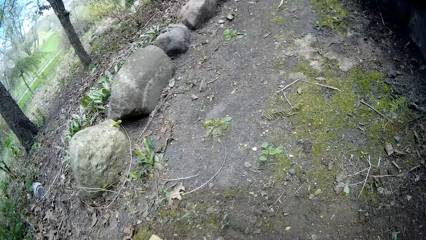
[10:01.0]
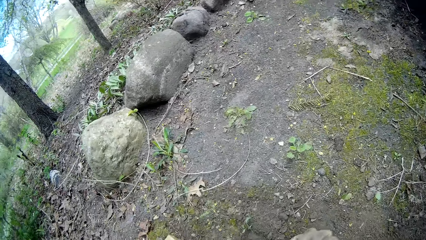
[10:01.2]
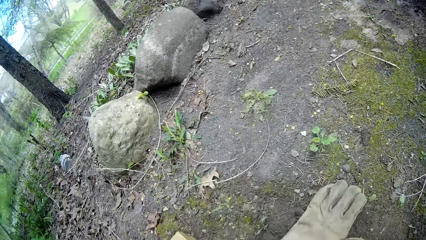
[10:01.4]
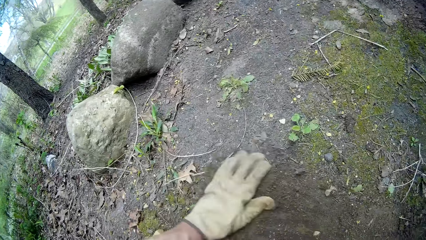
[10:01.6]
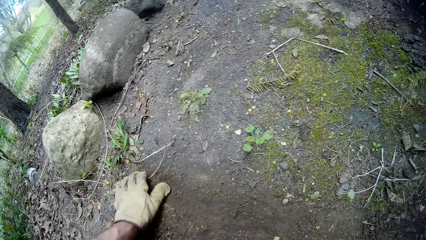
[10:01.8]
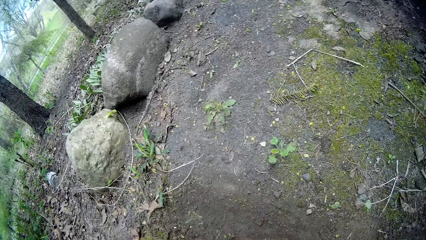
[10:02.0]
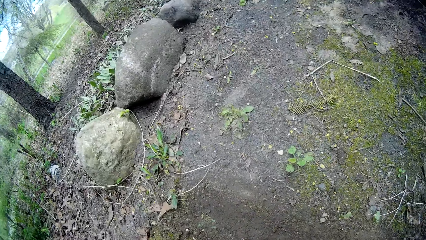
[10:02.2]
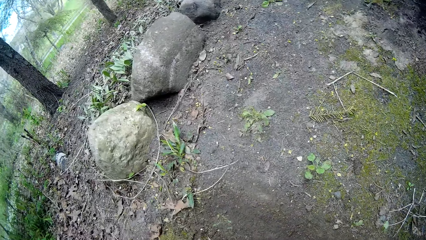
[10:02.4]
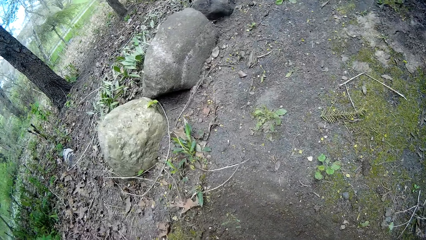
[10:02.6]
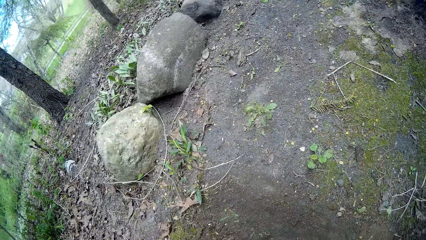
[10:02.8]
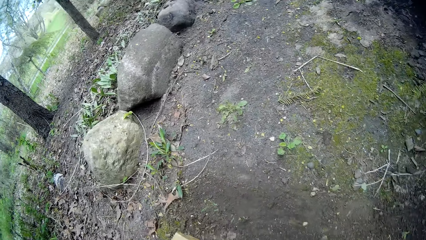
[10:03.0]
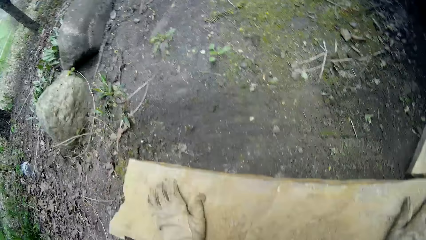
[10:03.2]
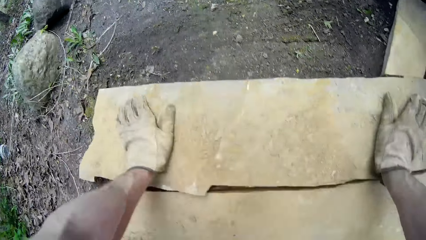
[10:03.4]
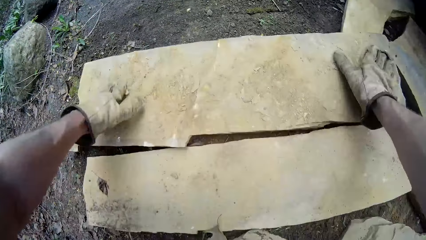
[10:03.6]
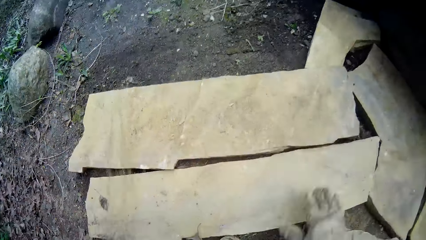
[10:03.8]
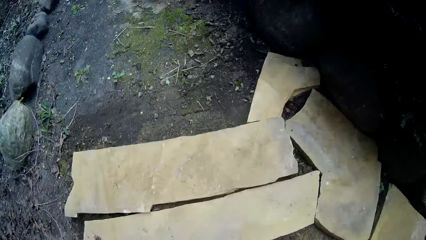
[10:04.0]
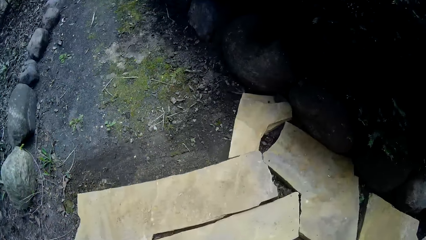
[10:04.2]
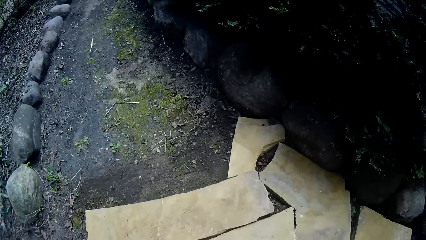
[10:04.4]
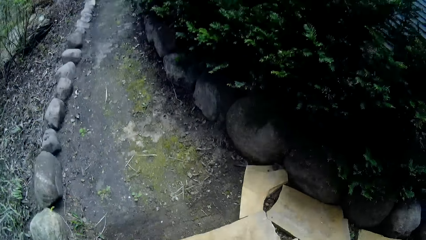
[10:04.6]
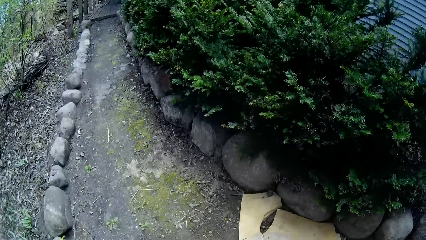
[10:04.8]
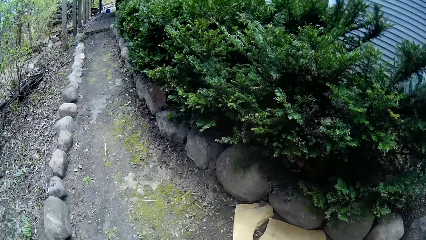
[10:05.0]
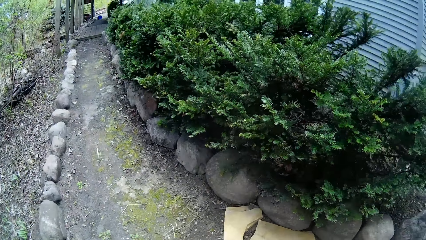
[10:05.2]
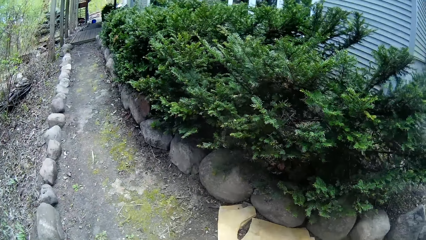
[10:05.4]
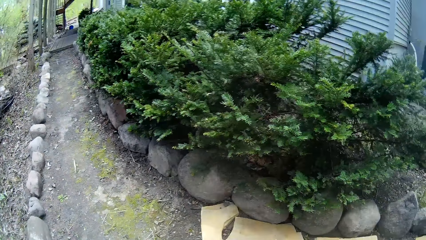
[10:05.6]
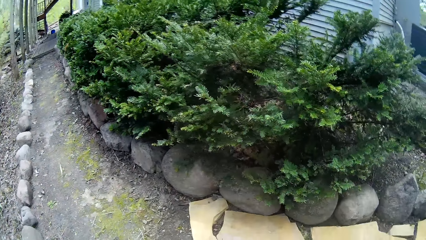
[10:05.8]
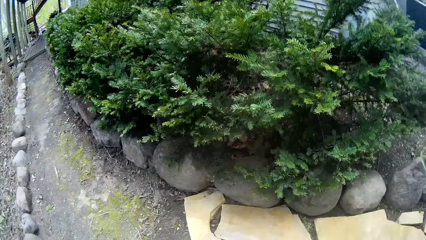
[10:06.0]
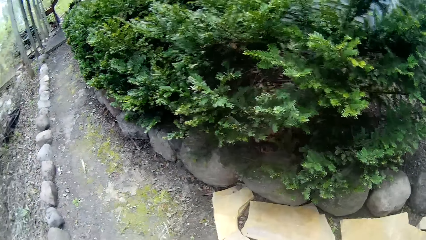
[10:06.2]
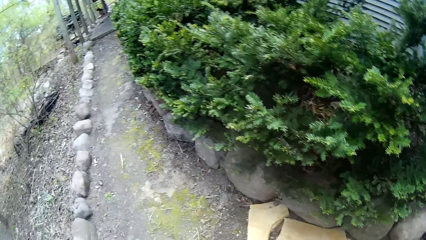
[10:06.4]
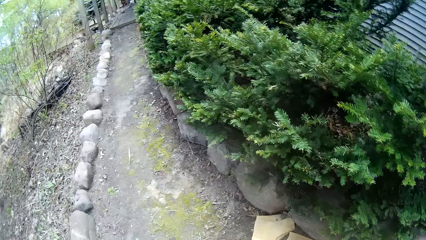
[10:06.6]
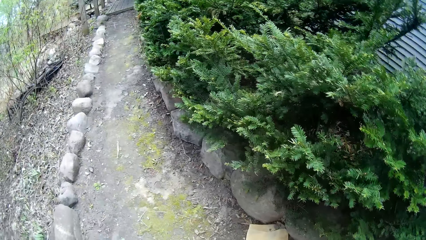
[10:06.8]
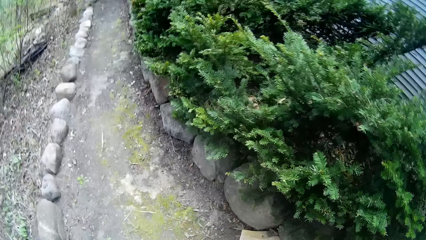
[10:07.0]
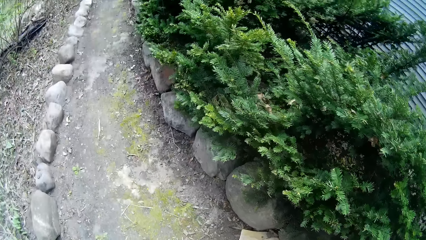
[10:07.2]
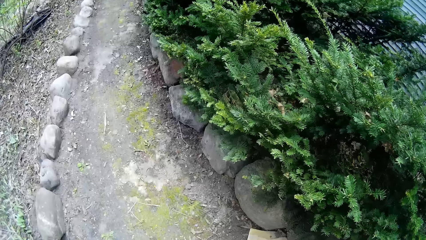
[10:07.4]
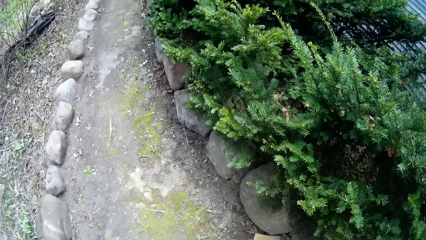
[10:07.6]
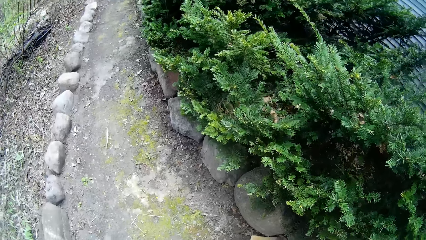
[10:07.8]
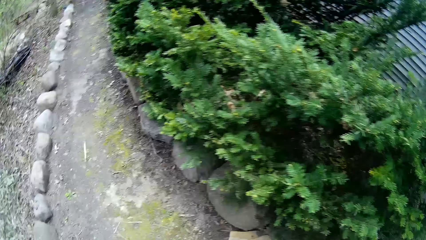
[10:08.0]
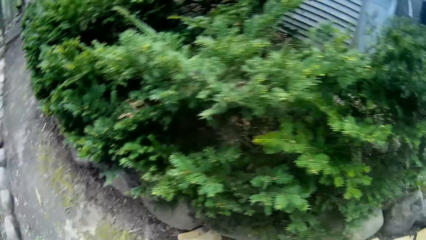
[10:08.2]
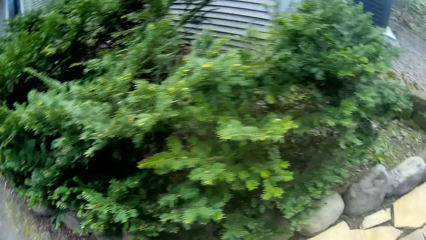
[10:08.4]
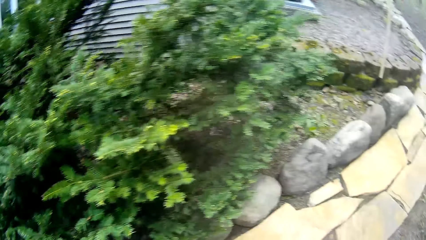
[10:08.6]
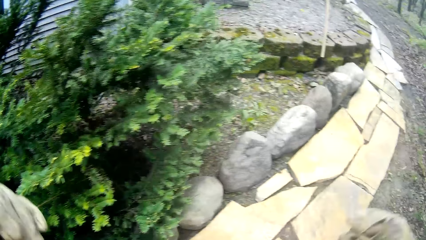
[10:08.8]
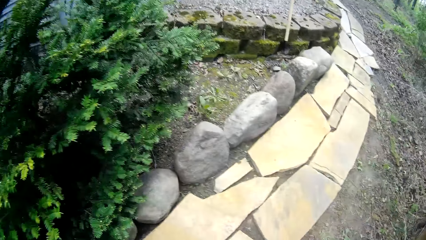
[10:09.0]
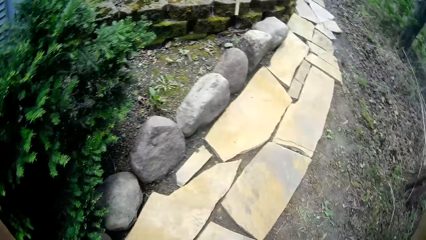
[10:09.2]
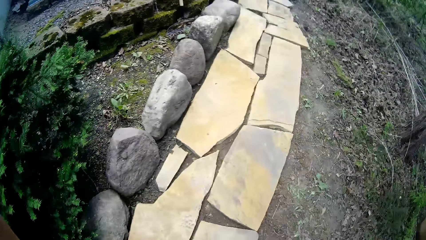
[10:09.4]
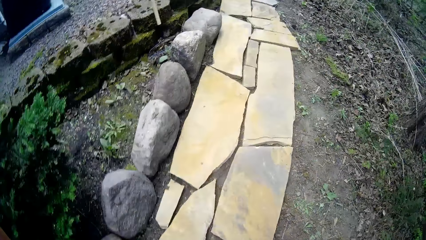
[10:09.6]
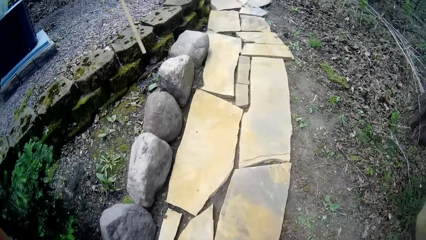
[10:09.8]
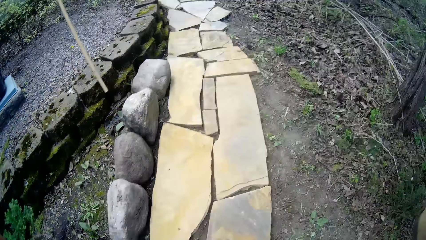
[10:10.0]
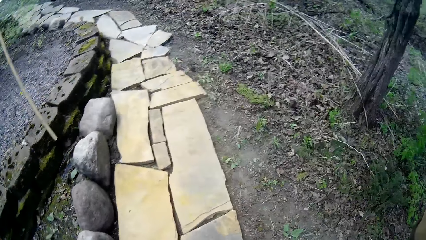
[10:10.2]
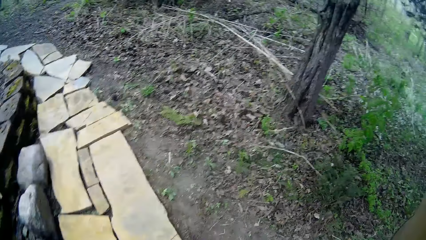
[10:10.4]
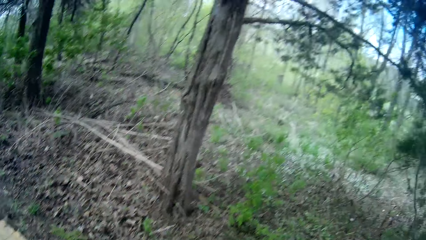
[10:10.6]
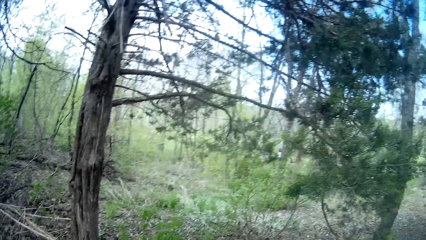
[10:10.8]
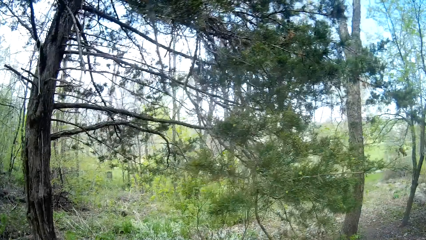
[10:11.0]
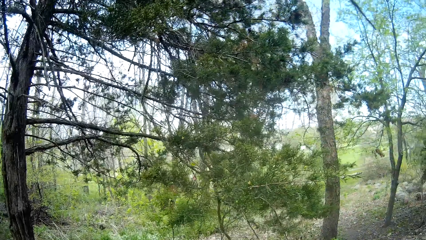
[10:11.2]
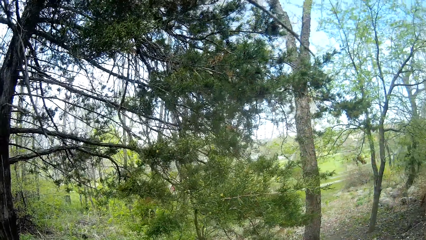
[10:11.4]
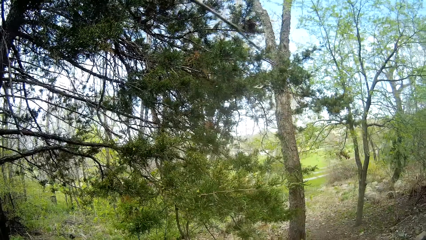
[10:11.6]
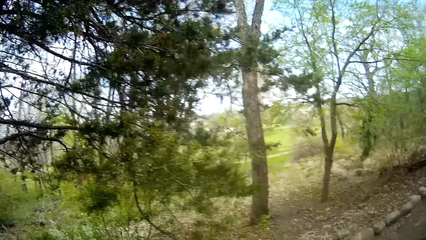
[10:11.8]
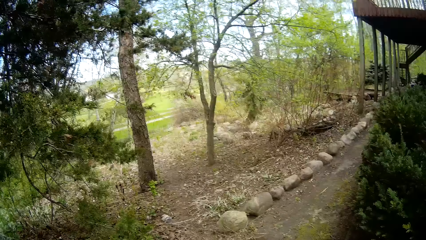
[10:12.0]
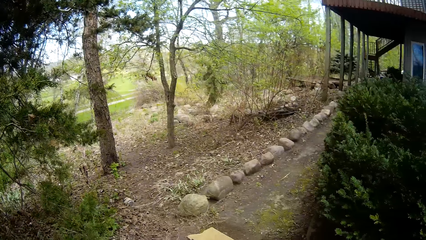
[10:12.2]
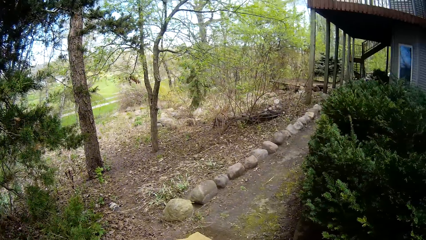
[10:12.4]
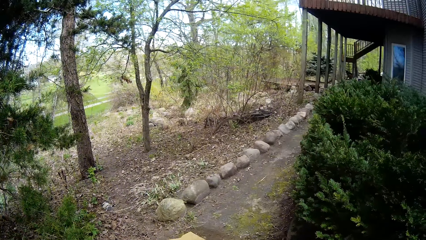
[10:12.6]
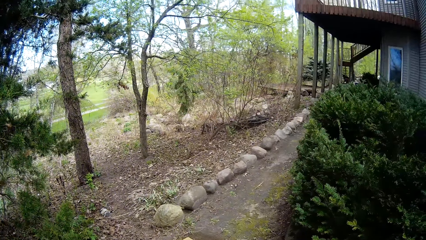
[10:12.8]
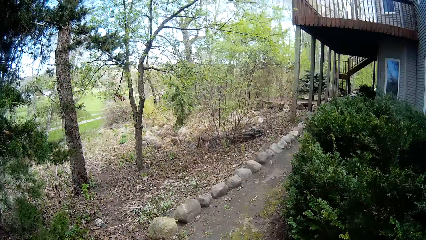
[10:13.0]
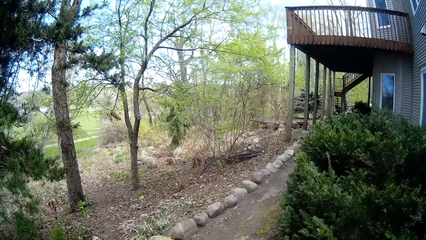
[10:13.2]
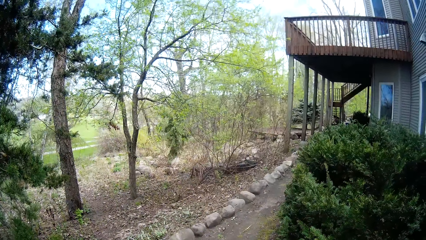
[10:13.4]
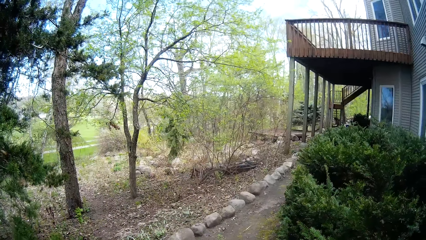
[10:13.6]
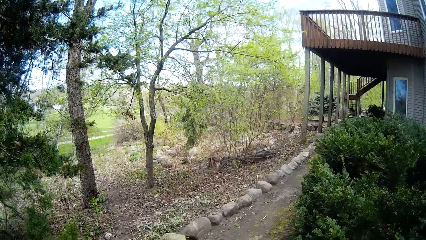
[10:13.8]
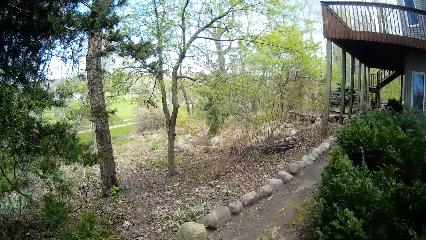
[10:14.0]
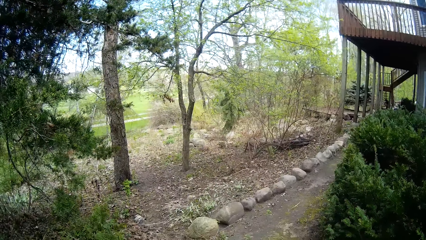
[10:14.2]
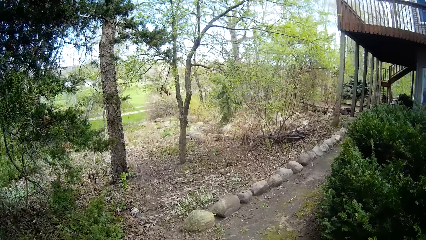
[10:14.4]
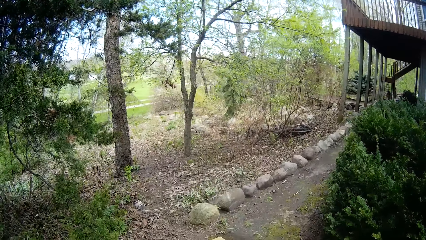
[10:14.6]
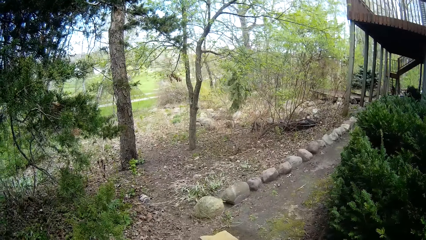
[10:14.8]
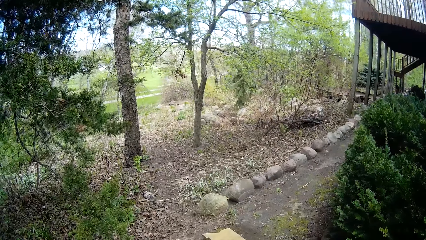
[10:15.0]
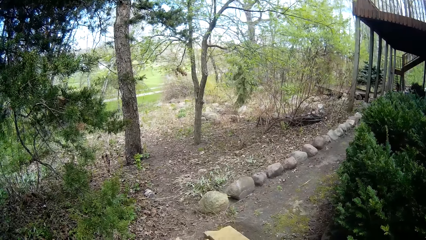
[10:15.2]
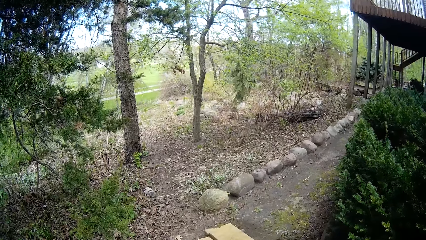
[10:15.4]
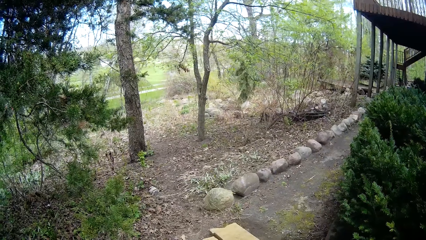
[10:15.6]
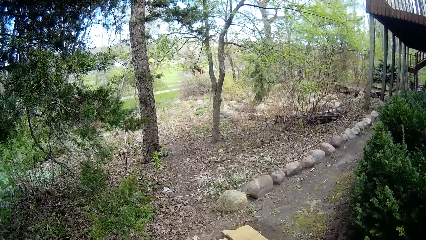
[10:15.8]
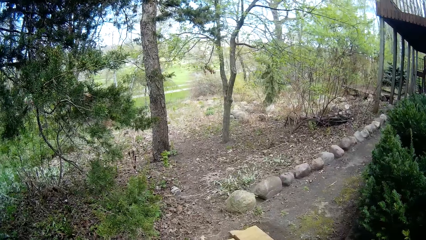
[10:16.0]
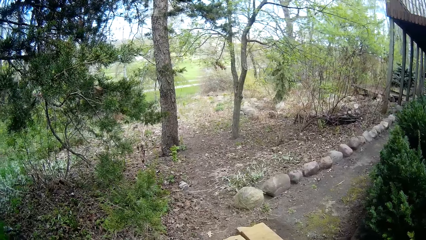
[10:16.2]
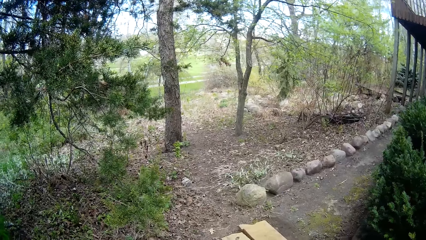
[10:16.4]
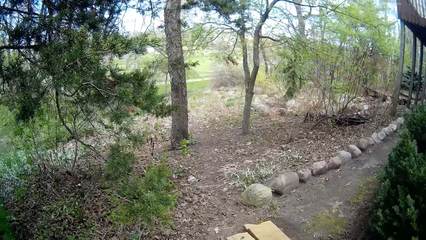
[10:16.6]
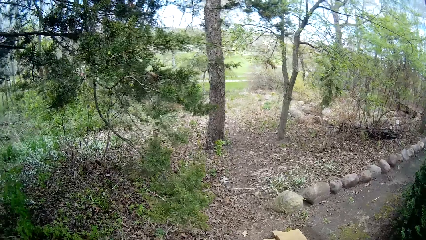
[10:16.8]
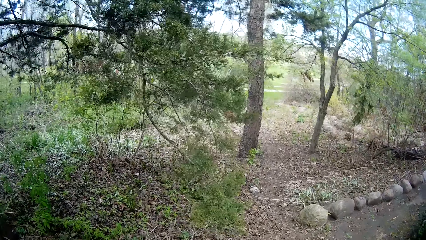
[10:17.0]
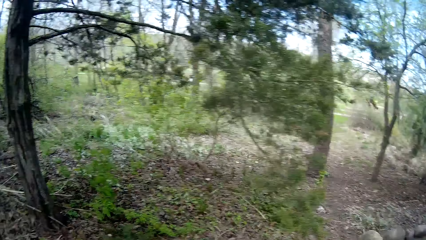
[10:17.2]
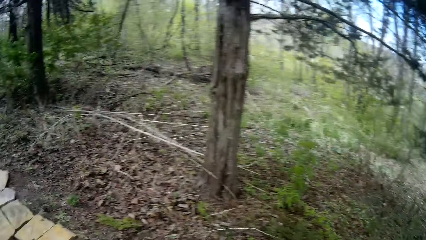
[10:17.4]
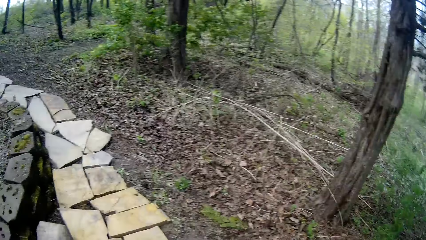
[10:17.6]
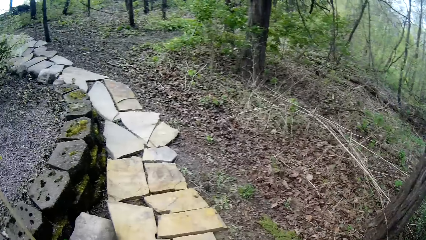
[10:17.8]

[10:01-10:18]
The camera wearer clears the ground with his left hand. He arranges the marble. He stands up. He looks around. He turns around. He adjusts the camera. He looks around. He turns backward. He turns forward.
